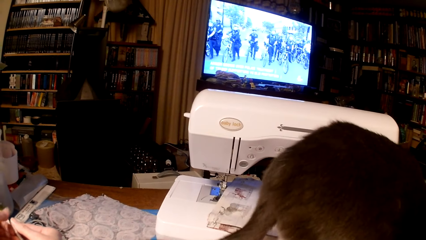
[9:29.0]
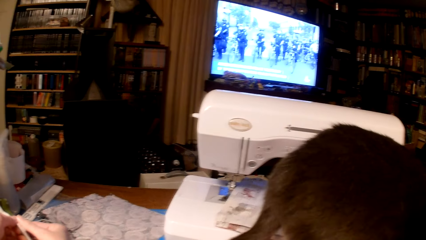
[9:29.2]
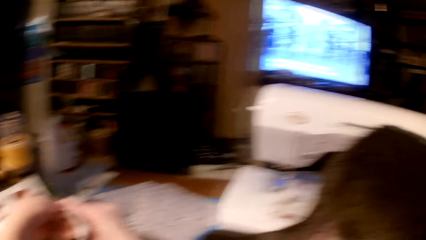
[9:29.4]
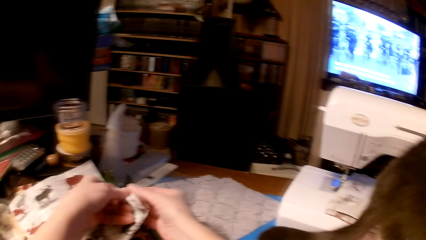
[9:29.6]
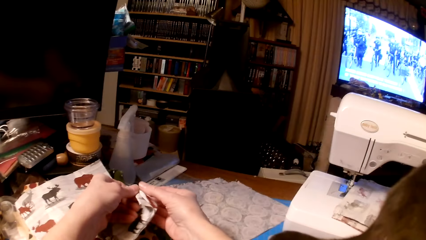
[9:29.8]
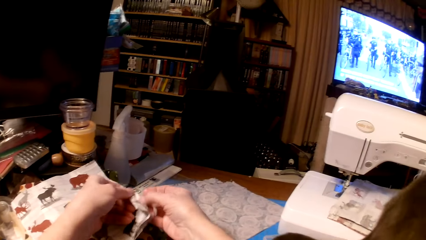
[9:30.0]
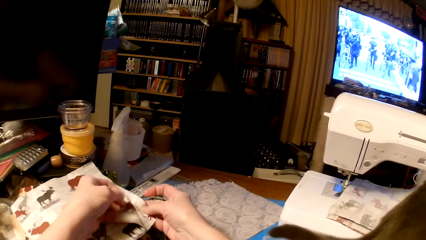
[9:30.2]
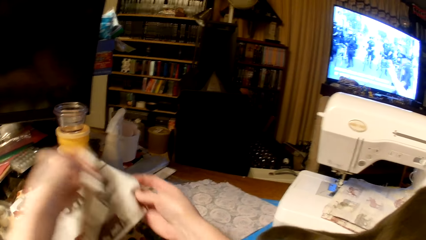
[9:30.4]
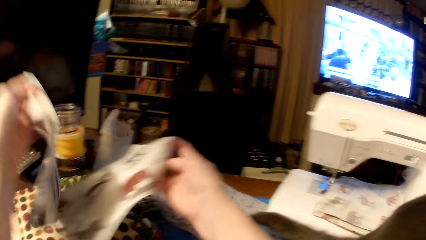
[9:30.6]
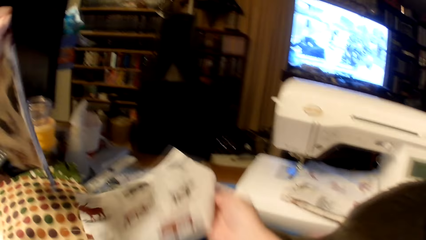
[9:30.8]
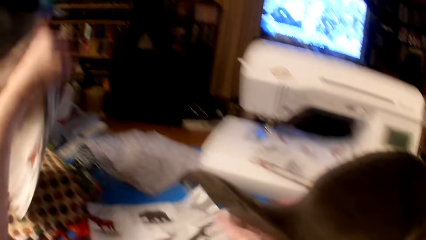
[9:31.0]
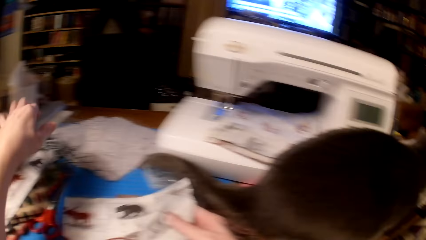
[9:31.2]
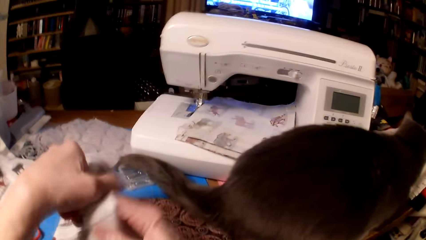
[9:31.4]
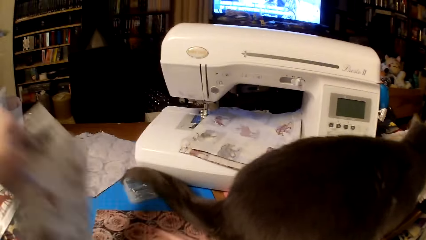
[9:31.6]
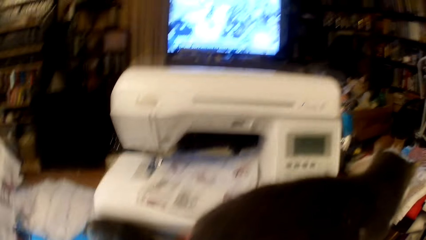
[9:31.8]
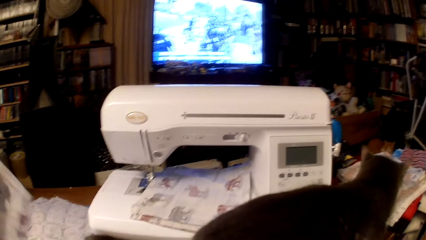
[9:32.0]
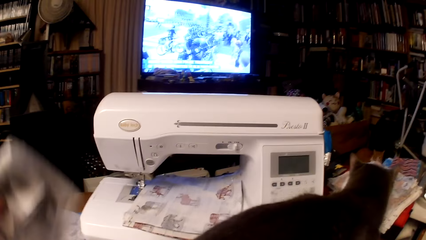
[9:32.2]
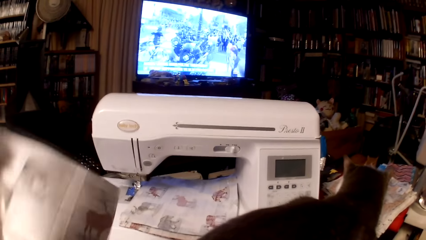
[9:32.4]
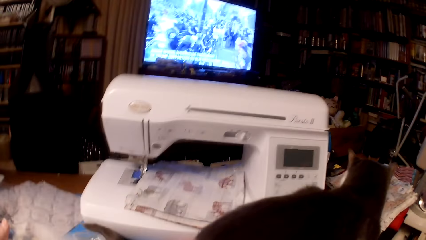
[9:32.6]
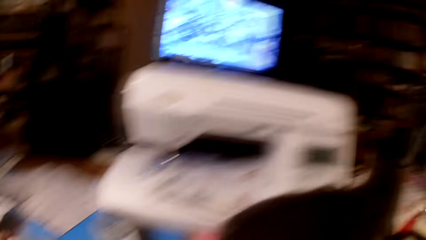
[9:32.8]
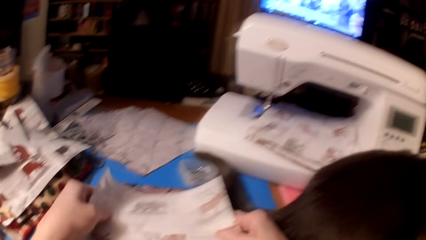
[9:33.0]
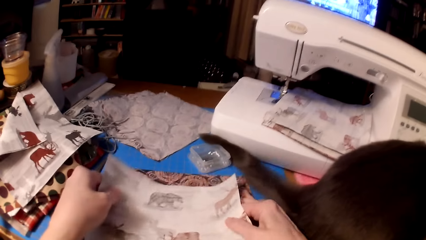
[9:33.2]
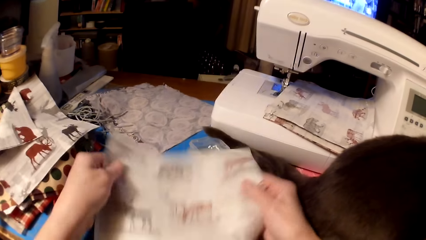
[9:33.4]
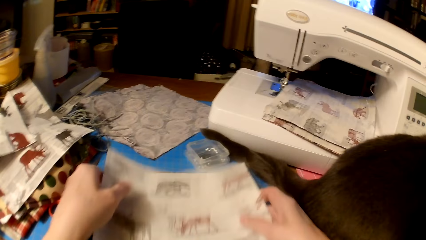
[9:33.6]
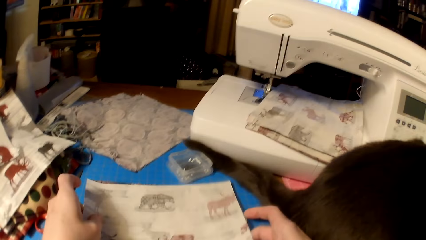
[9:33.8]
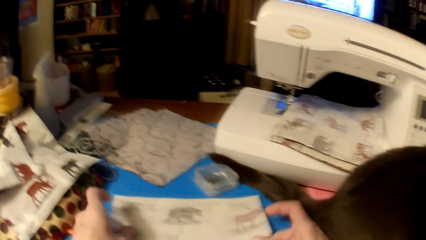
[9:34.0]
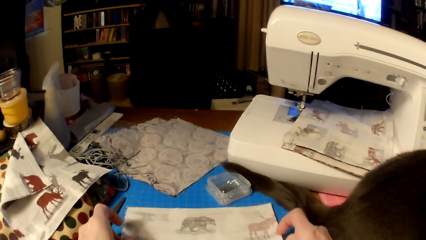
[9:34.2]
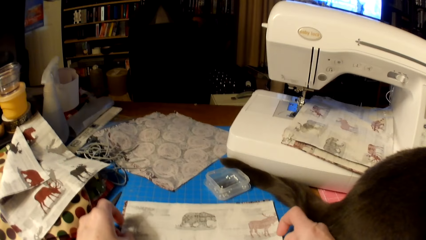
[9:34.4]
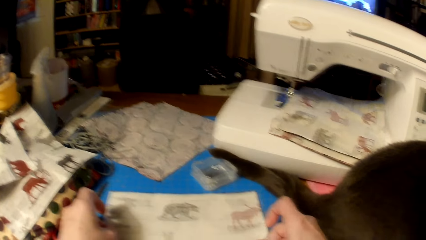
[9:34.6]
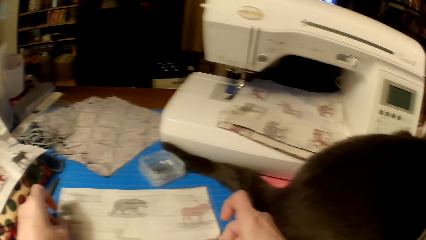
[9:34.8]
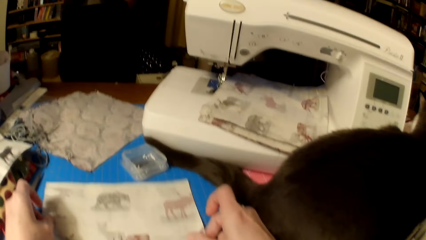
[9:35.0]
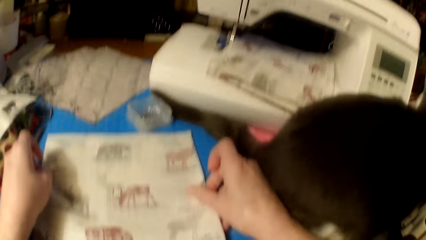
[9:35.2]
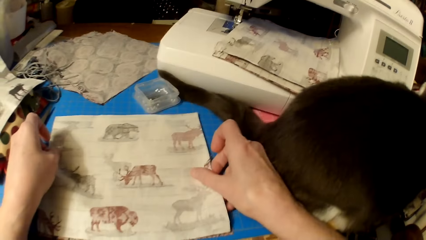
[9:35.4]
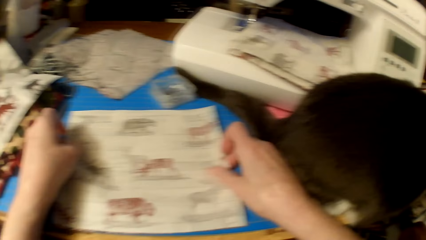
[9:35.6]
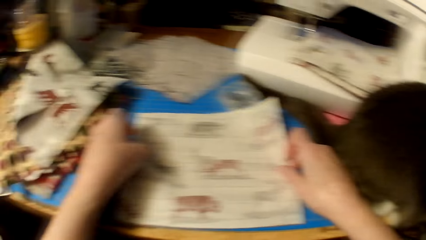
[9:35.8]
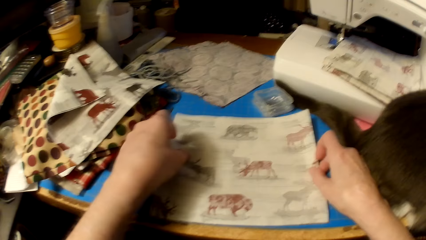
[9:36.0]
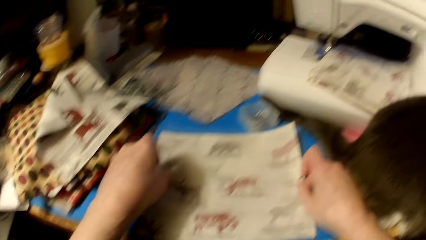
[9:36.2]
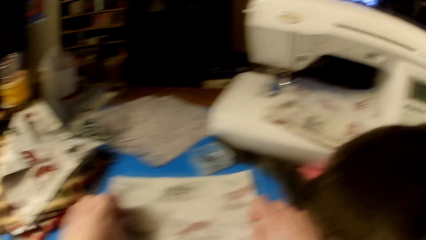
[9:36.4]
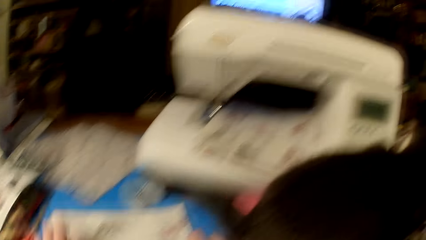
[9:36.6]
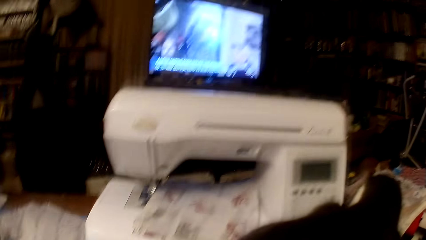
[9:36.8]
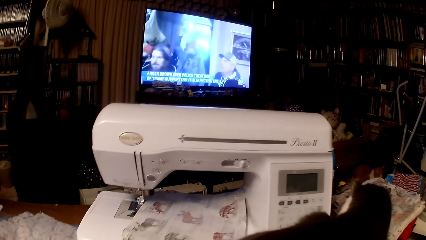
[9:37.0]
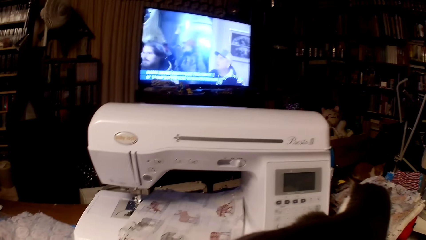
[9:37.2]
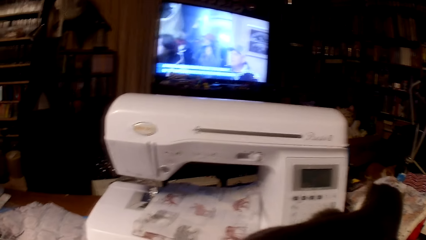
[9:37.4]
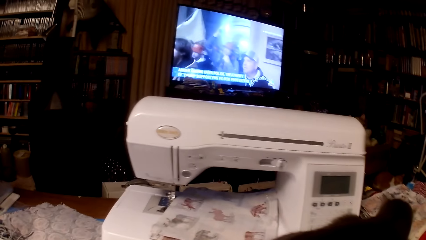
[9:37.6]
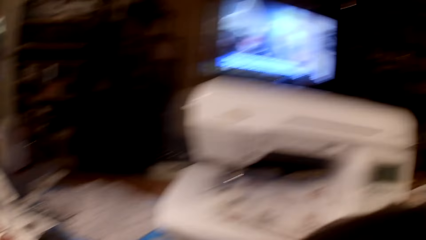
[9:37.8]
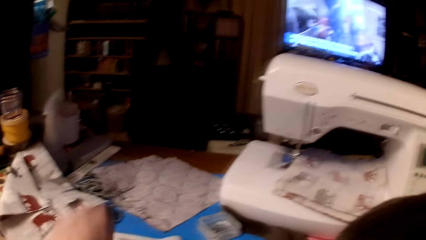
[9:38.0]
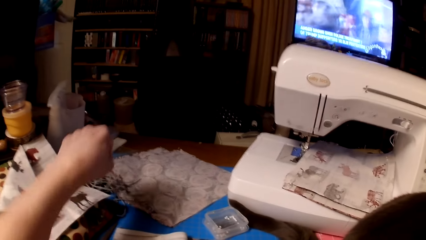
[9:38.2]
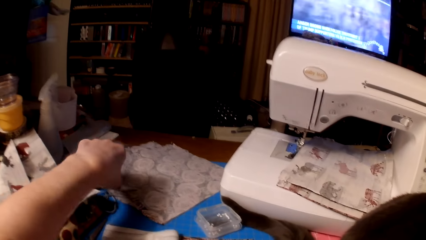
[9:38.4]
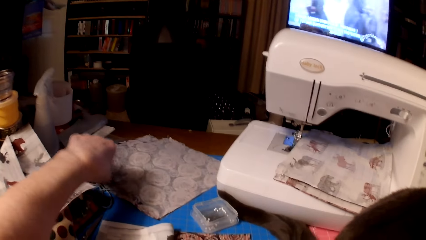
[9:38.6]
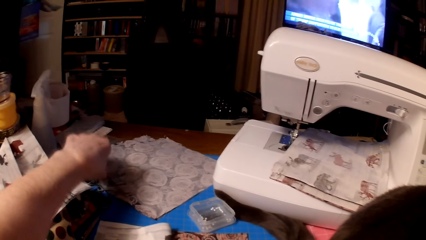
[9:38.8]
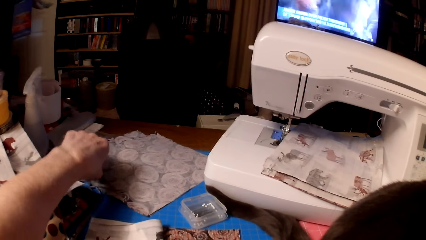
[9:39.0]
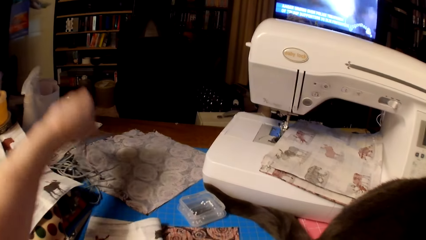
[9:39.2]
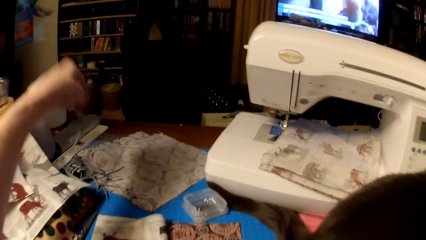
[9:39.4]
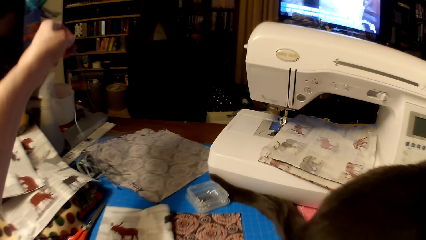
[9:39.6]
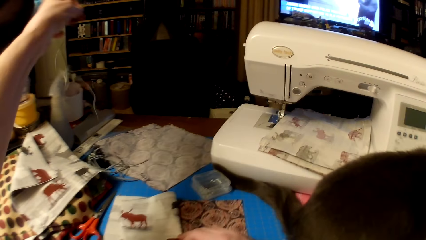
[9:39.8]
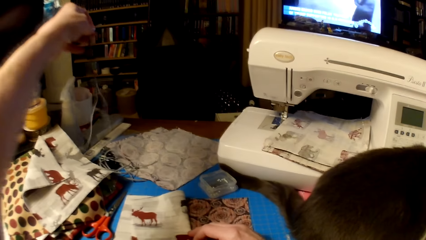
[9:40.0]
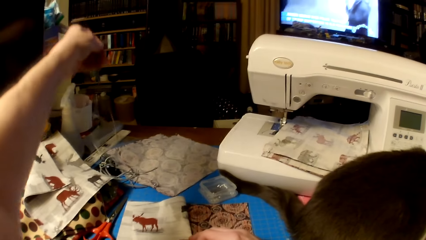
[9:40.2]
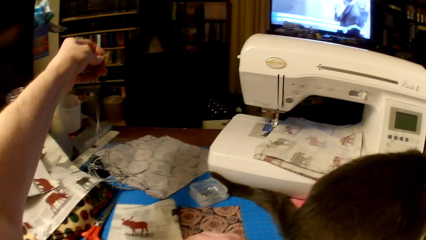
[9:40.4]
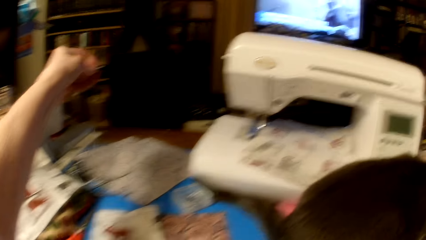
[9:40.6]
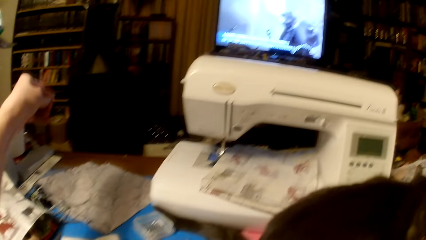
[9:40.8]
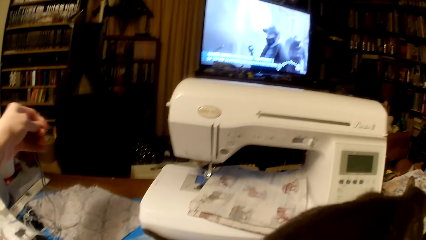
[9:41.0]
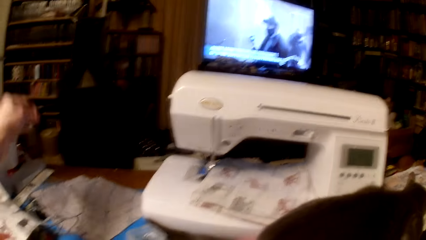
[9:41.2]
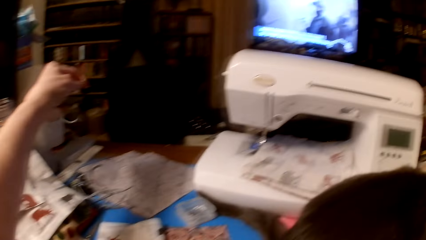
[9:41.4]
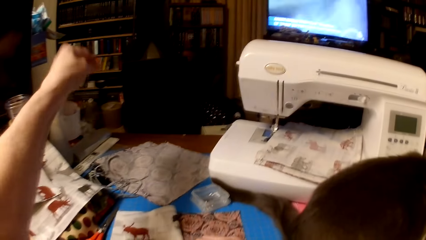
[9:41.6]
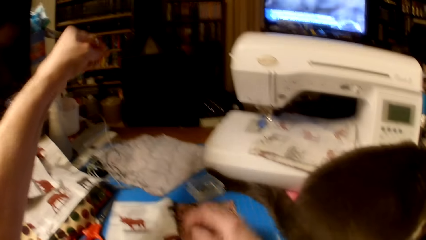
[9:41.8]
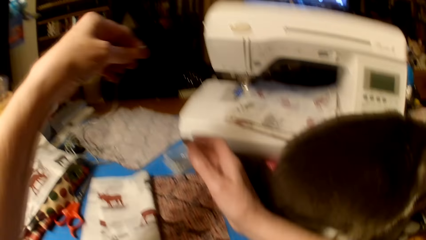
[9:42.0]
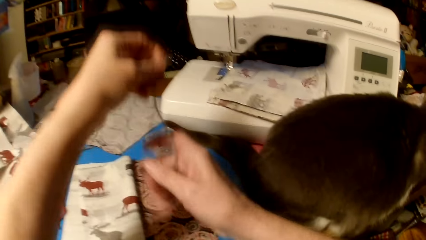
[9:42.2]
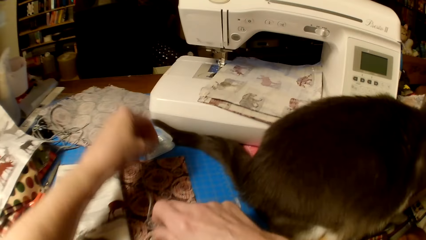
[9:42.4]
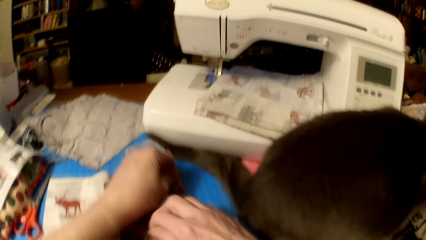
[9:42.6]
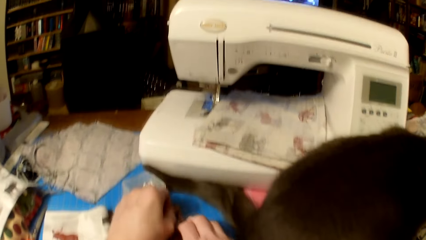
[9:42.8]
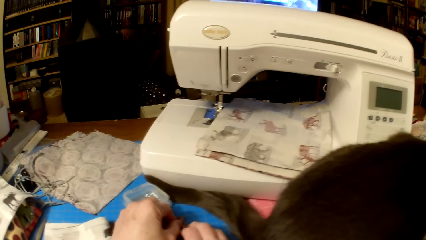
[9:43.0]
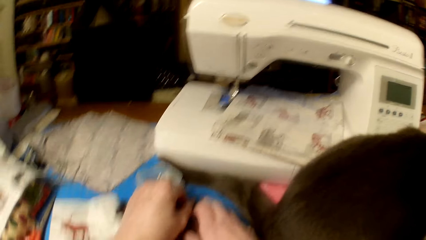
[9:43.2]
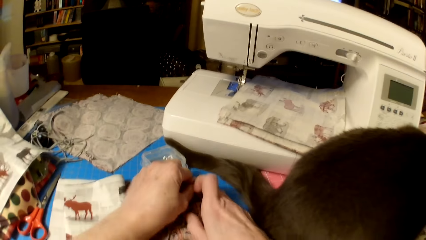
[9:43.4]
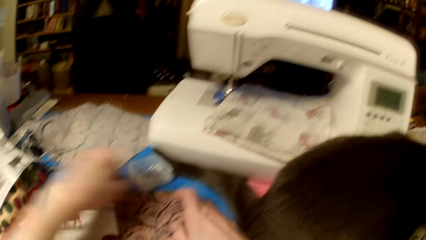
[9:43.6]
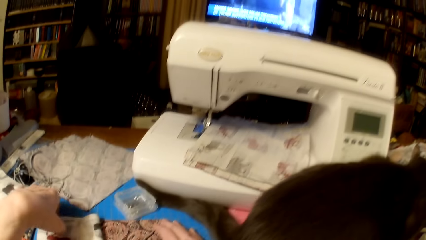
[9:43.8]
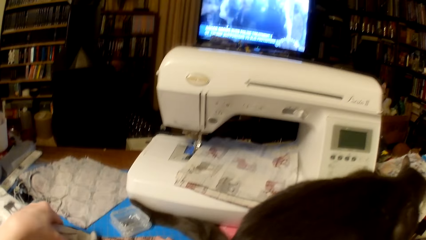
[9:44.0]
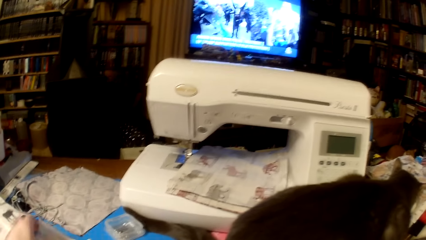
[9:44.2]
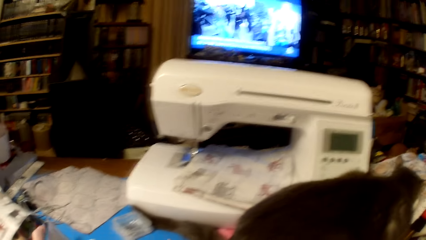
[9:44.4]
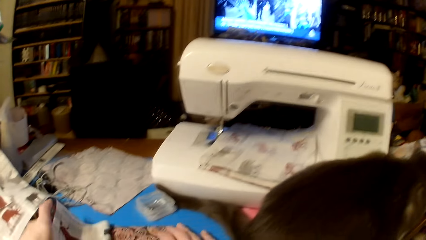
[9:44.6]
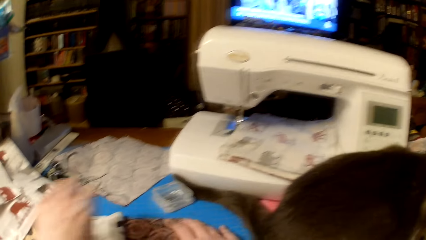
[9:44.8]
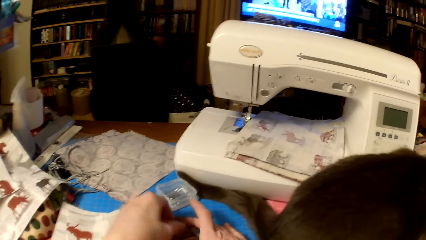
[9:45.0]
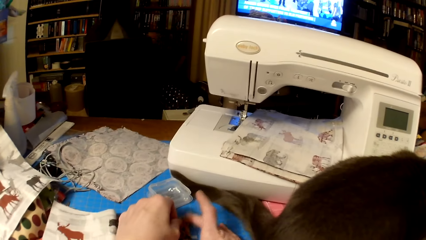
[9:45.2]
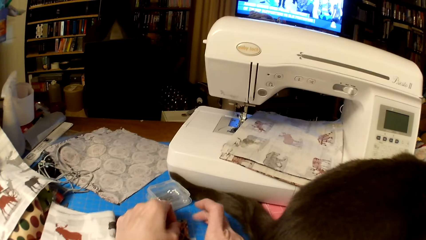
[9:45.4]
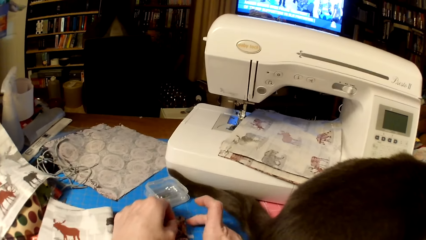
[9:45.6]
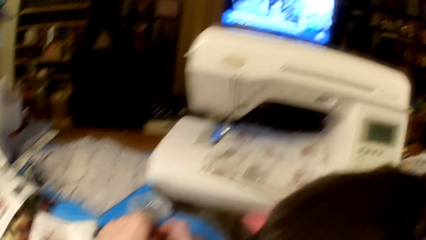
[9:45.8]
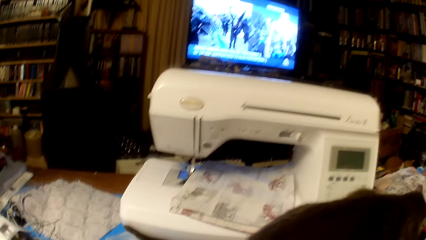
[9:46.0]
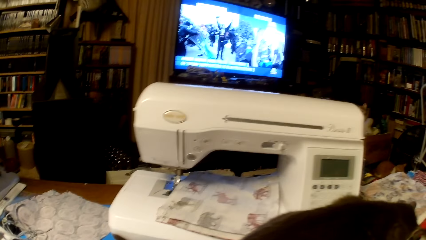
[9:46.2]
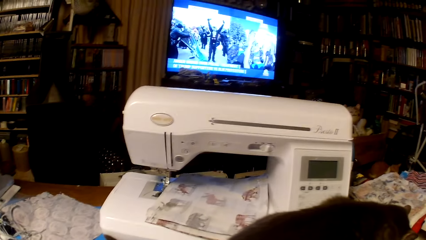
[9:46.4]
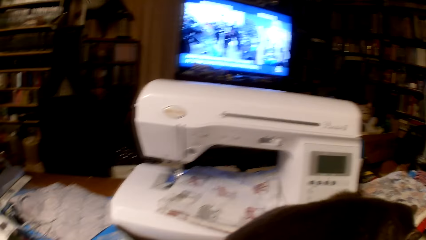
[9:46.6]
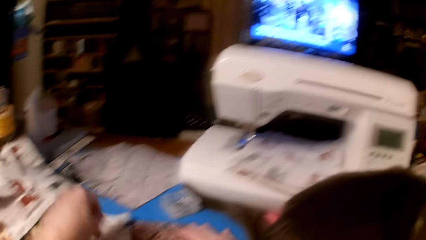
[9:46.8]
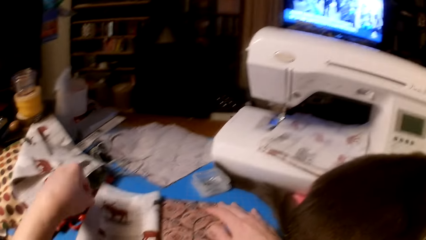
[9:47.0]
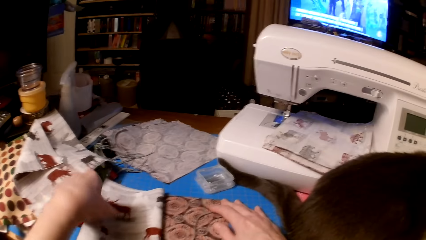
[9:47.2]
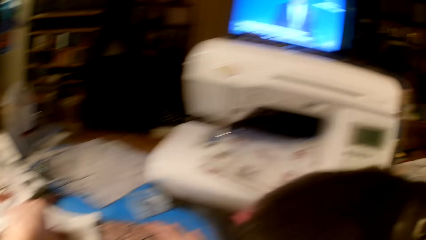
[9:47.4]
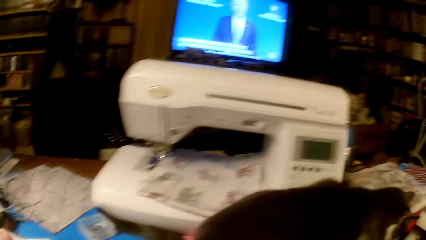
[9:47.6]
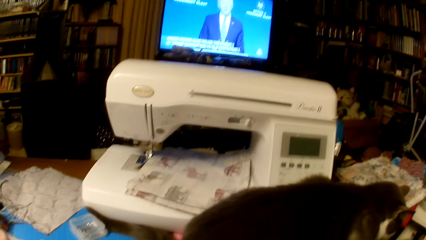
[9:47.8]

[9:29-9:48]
The camera wearer picks another piece of cloth. They put the piece of cloth on the other piece of cloth on a table. They align the cloth pieces. They look at a TV. They pick a knitting thread and put the knitting thread on the piece of cloth. They hold the piece of cloth. They look at the TV.
